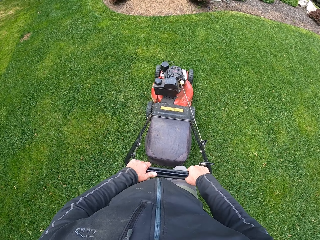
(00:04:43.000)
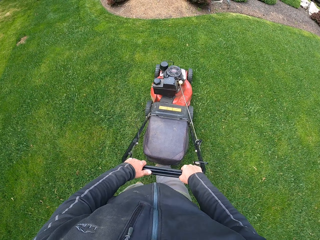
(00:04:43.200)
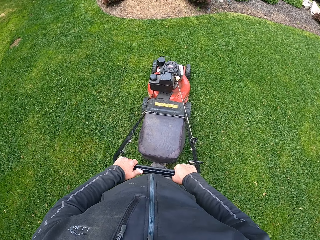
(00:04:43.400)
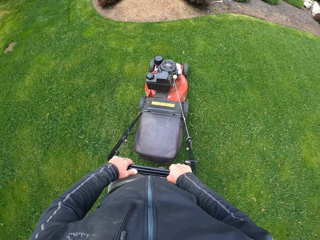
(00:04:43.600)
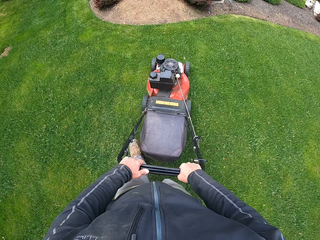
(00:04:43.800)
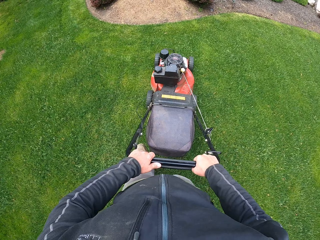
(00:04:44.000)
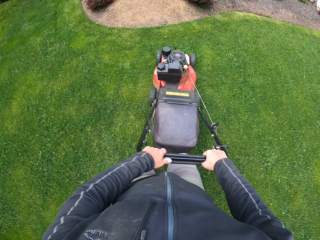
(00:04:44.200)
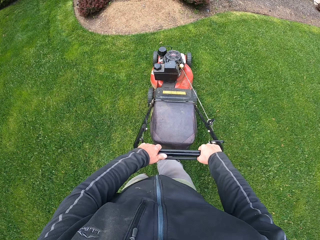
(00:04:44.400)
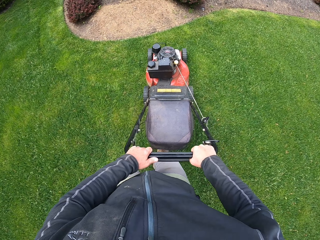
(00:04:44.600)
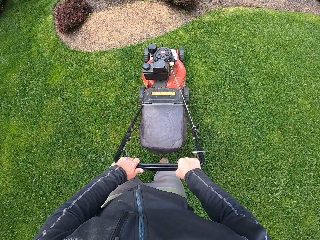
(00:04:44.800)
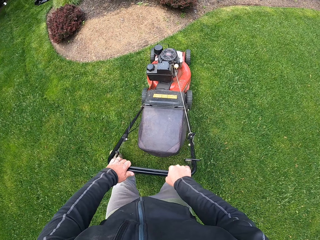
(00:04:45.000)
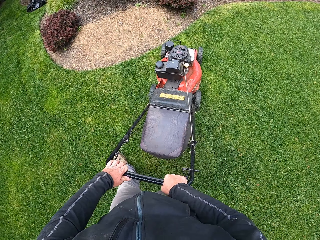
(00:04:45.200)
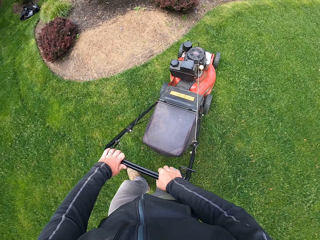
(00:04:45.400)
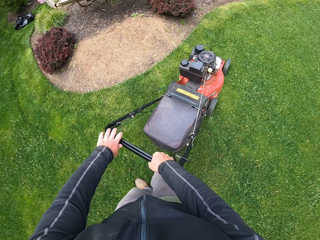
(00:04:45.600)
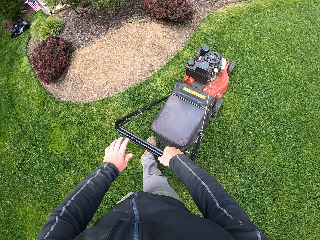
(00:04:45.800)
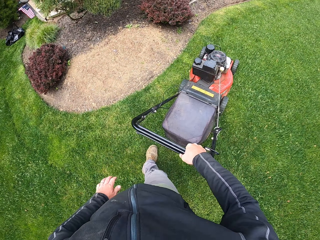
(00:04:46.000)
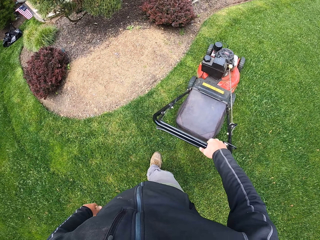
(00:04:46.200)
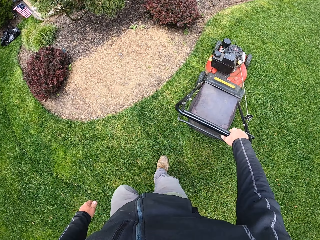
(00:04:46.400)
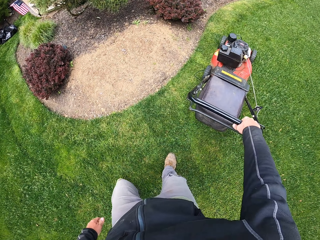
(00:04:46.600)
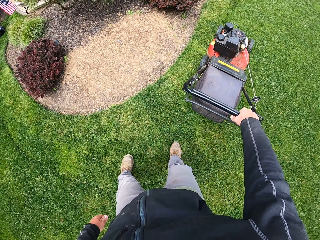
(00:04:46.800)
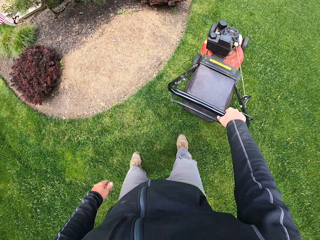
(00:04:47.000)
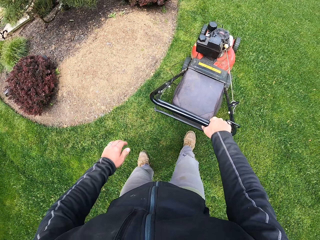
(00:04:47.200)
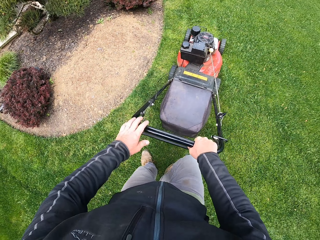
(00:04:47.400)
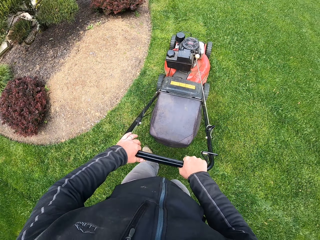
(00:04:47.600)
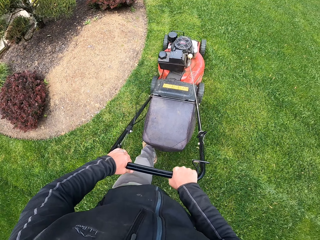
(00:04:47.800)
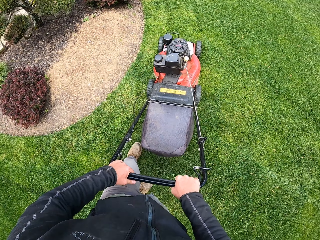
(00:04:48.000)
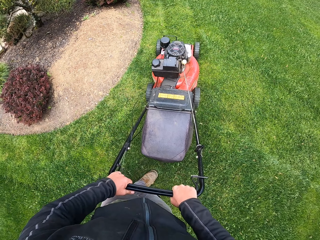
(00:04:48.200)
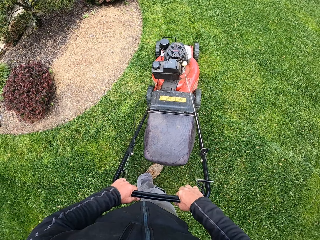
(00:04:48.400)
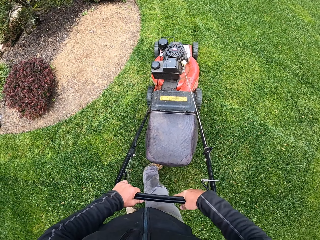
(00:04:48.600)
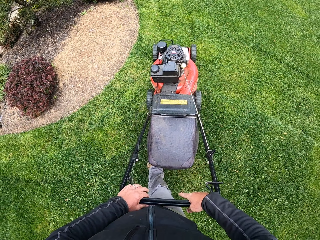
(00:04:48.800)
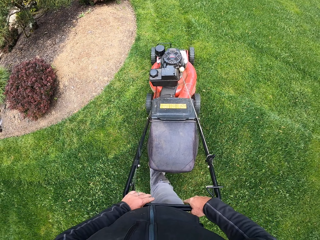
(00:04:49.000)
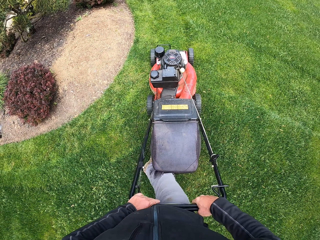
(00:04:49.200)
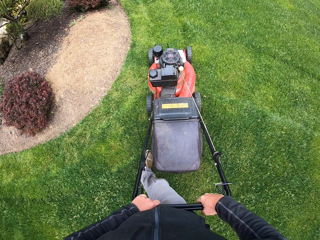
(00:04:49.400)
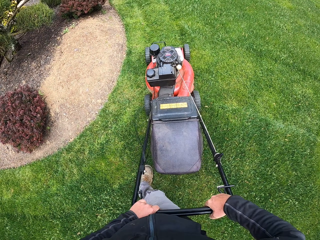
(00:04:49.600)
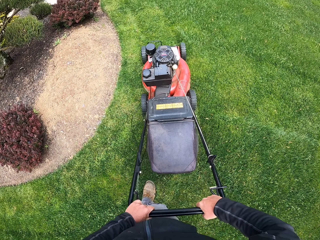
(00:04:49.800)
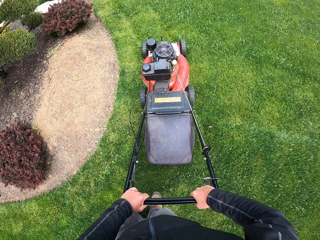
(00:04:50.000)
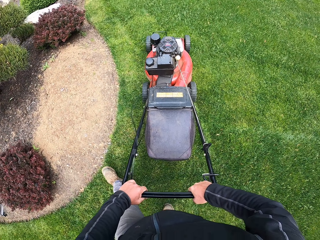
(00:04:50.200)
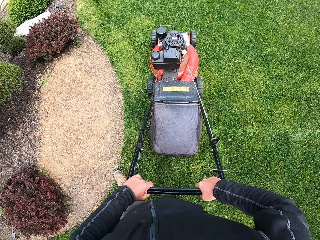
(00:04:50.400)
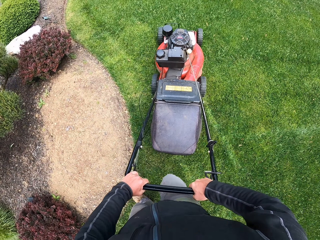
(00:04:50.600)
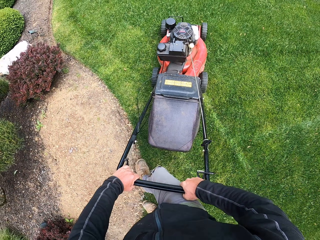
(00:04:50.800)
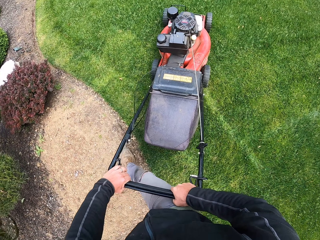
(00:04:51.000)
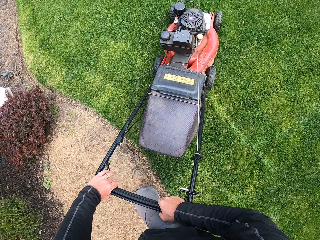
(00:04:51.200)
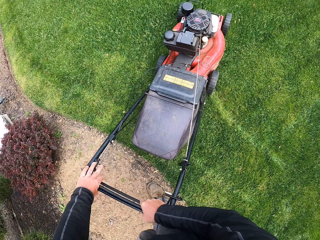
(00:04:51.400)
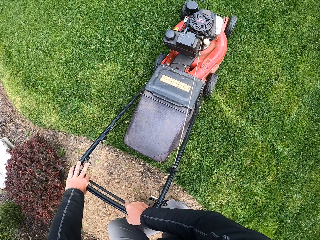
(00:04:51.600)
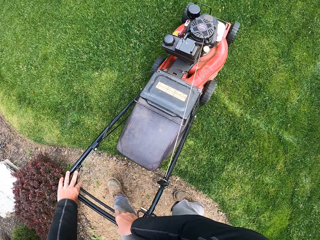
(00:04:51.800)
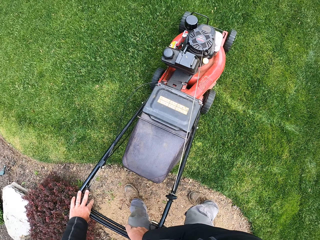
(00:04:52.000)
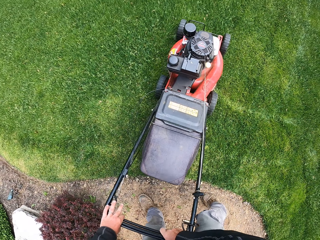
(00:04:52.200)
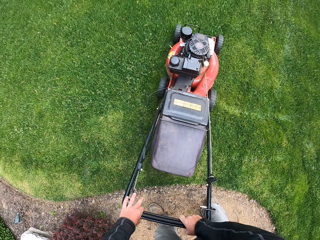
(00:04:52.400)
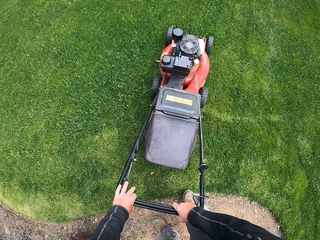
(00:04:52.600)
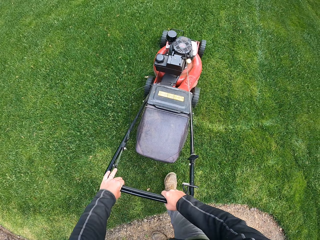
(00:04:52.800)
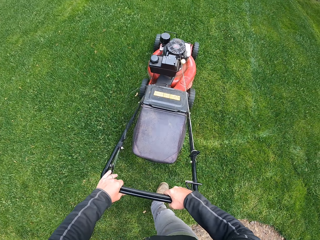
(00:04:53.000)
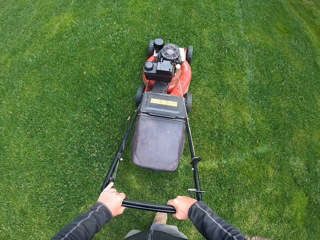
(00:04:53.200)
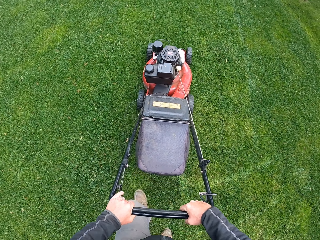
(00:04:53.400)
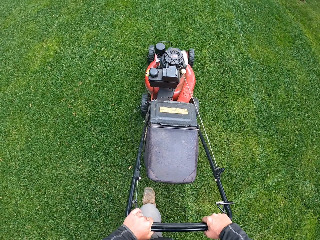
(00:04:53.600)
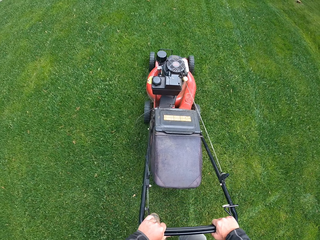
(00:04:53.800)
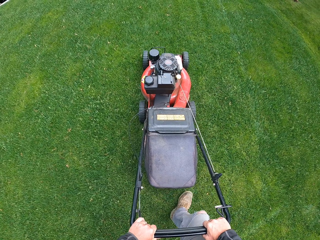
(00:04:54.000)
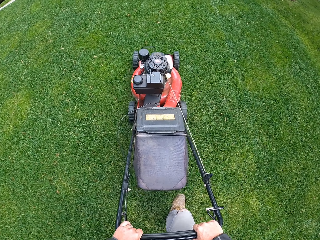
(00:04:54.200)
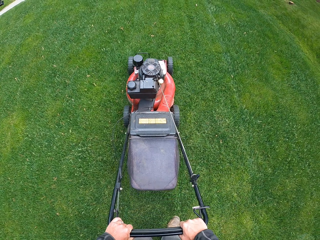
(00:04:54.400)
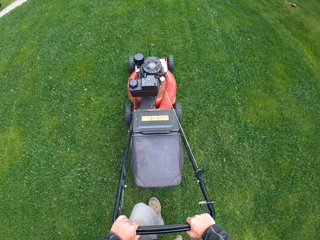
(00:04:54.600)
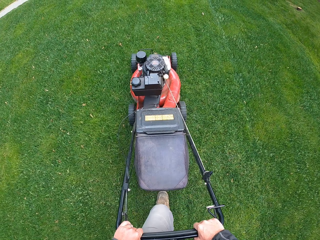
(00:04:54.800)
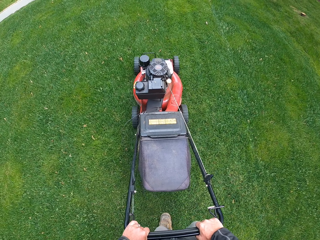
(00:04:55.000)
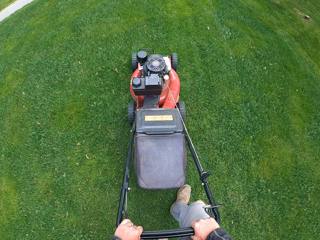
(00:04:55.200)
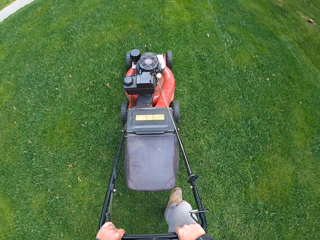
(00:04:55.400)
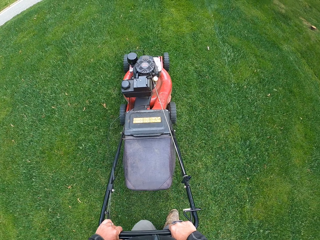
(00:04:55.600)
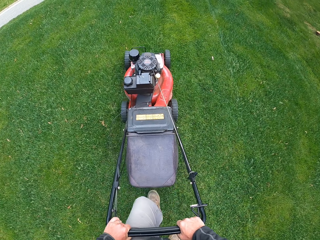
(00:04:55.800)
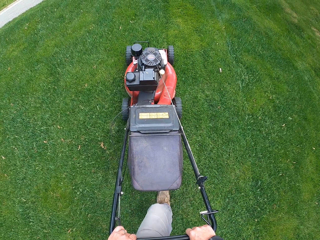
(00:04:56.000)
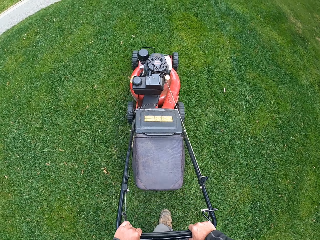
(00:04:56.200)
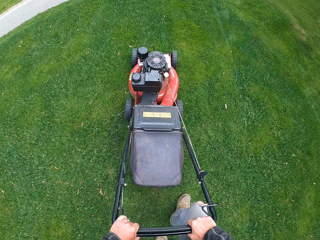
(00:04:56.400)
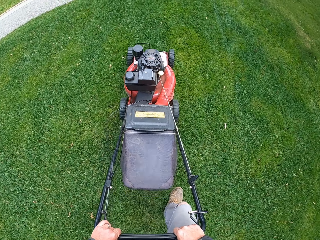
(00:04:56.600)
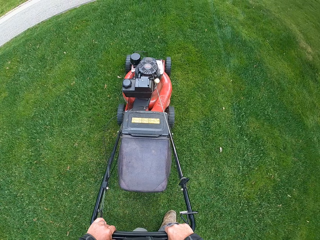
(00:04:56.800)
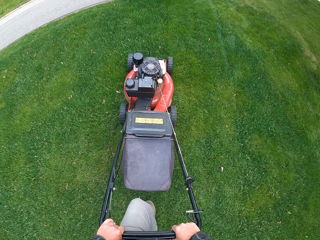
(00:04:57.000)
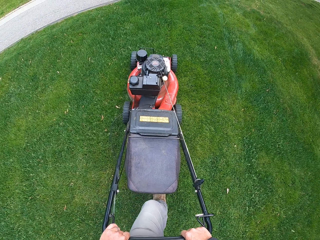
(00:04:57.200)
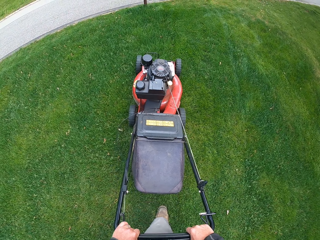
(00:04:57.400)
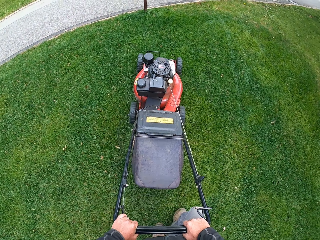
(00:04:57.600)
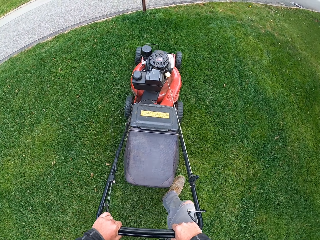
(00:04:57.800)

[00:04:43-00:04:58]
The camera wearer withdraws one hand from the lawn mower. They turn the lawn mower. They cut grass. They turn the lawn mower. They cut grass.

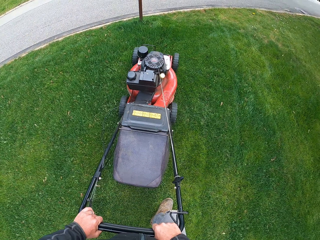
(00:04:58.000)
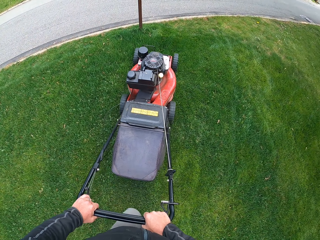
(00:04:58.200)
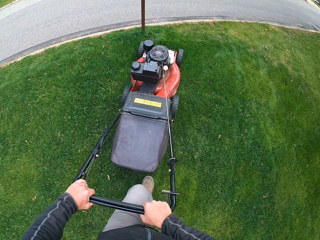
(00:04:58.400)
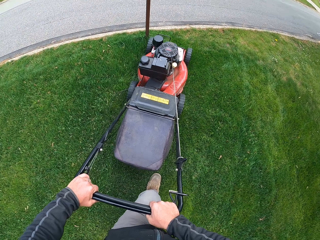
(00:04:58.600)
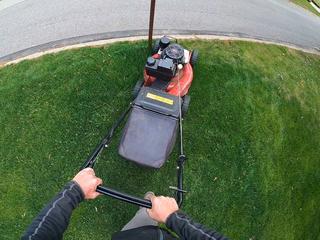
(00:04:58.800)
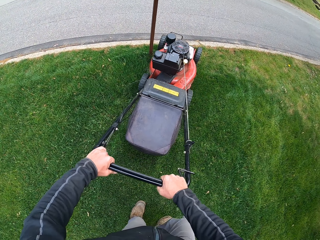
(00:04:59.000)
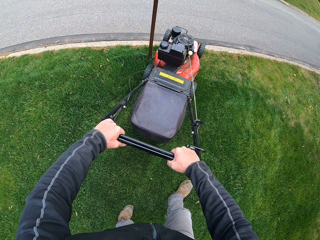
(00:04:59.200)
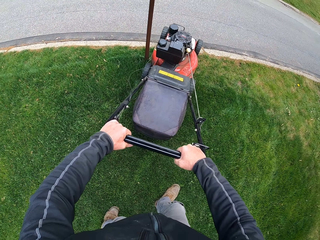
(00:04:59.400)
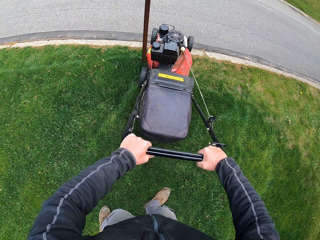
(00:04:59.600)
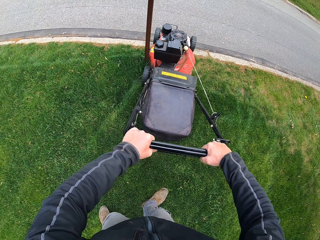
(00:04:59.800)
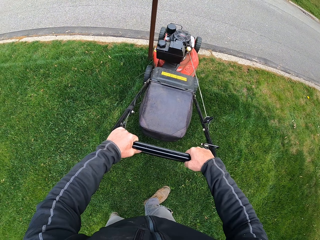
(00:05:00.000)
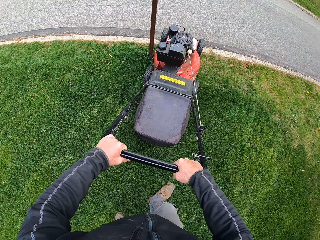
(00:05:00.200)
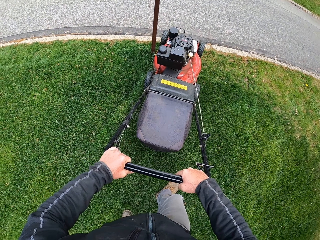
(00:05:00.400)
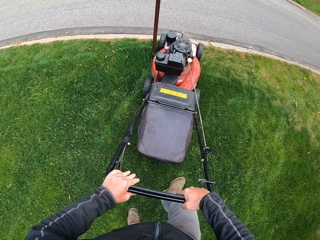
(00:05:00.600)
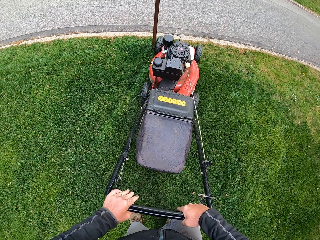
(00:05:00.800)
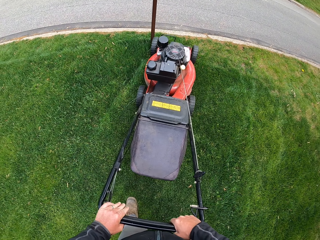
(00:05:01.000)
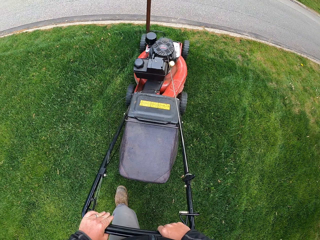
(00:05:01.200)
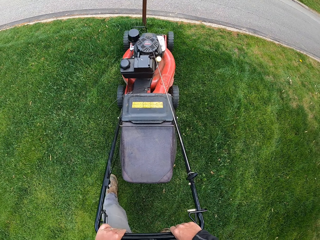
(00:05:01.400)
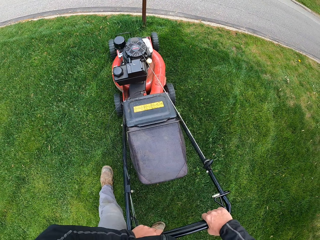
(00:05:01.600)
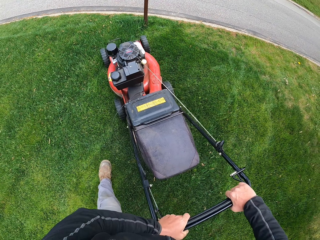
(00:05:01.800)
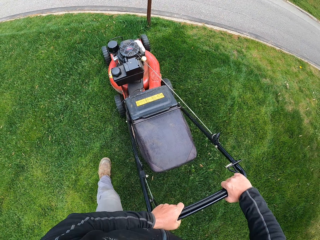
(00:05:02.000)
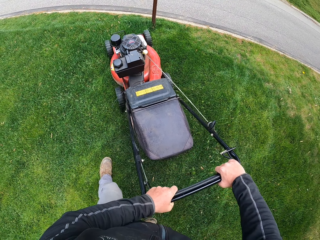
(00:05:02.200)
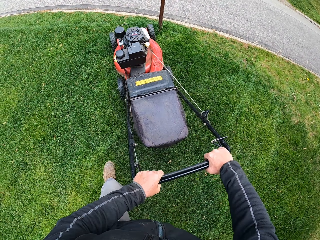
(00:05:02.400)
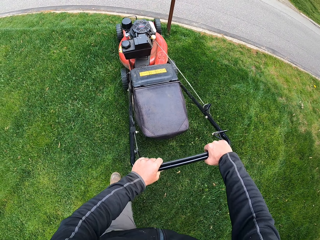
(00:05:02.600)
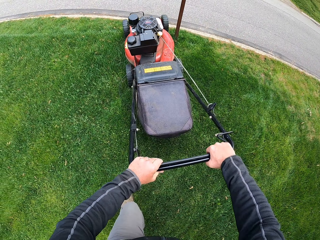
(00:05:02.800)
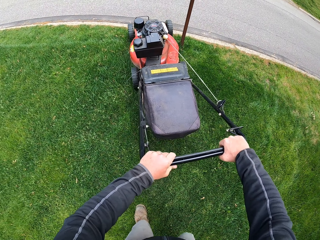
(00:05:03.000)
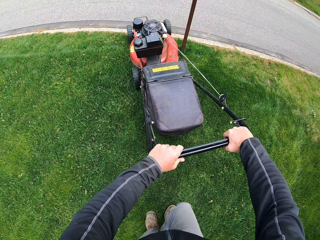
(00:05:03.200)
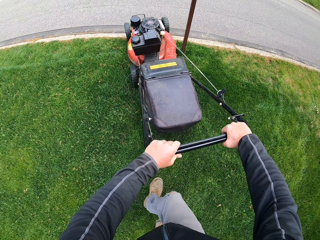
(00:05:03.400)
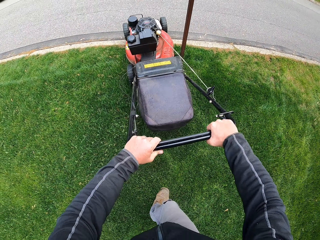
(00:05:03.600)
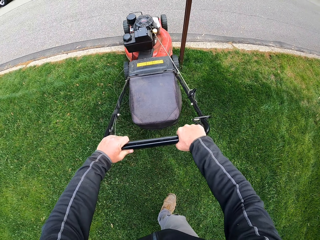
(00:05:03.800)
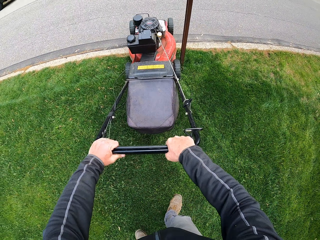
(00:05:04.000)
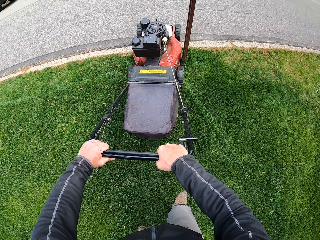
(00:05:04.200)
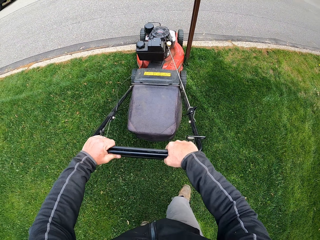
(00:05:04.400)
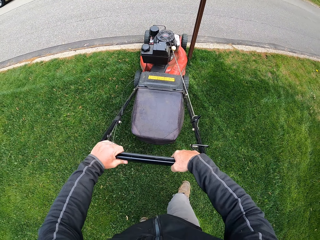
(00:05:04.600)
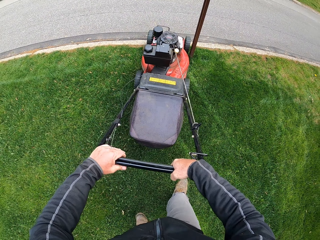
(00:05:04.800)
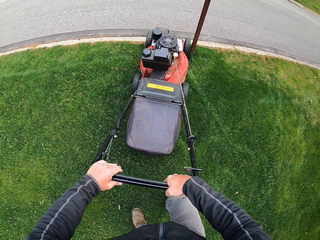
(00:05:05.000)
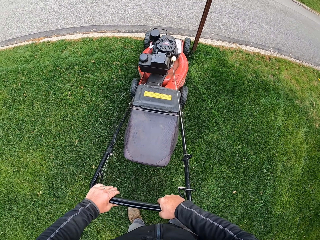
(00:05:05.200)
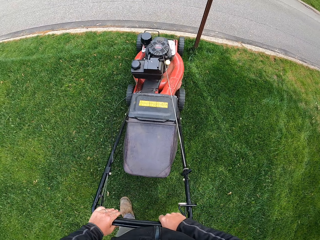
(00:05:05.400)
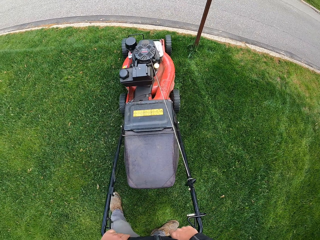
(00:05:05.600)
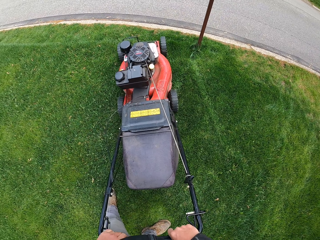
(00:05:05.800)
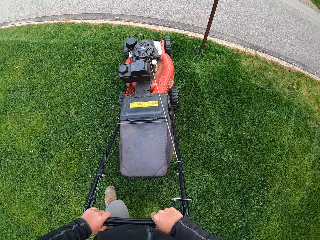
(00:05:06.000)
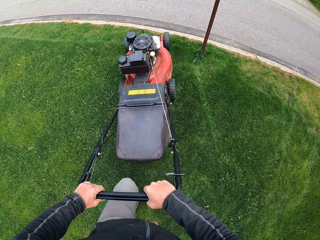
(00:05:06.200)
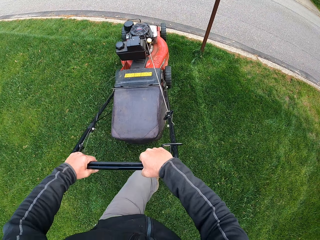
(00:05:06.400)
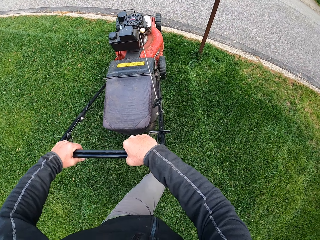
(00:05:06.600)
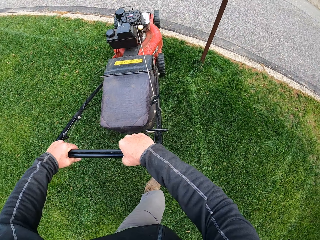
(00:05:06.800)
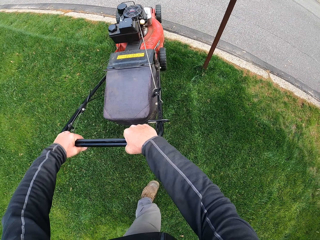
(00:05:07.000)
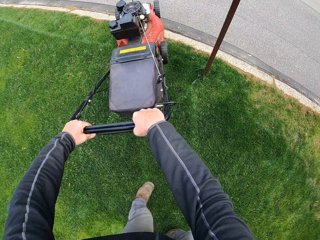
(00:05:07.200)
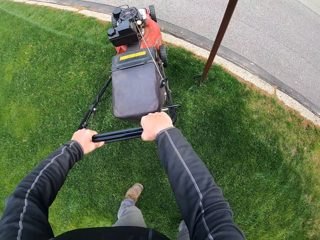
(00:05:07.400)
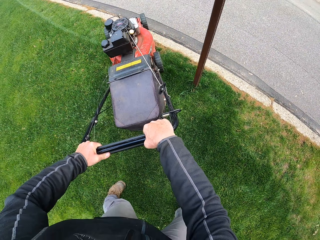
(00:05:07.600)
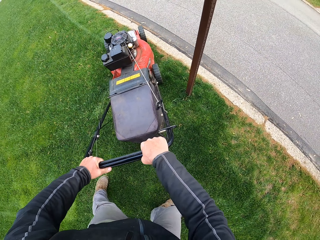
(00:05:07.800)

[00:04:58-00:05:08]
The camera wearer turns a lawn mower. They cut grass.
